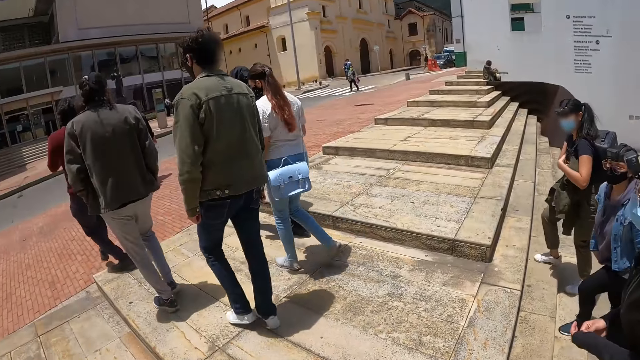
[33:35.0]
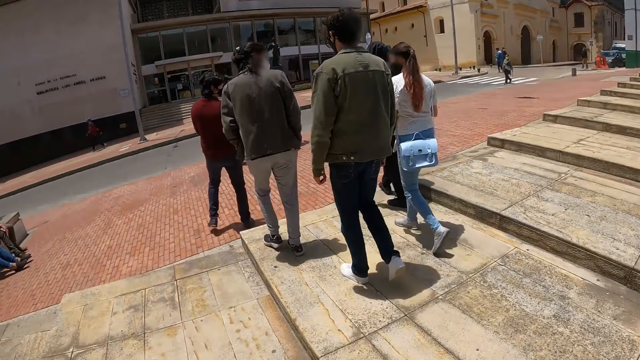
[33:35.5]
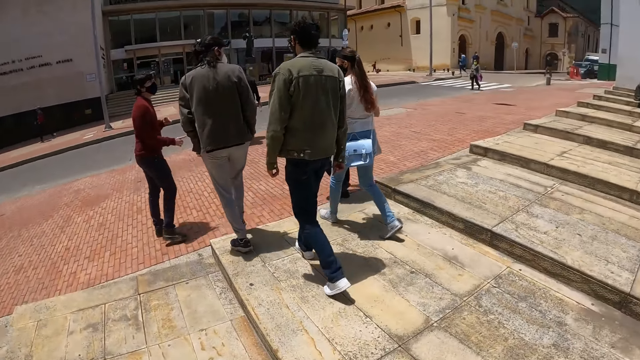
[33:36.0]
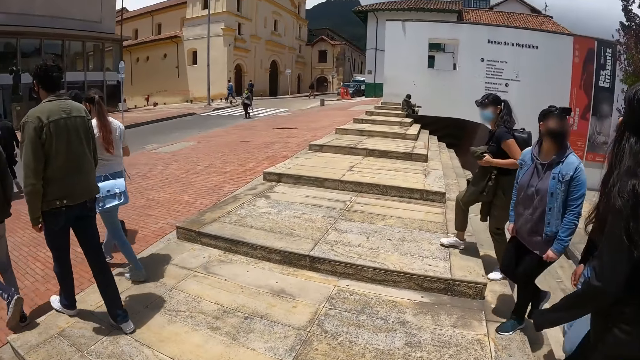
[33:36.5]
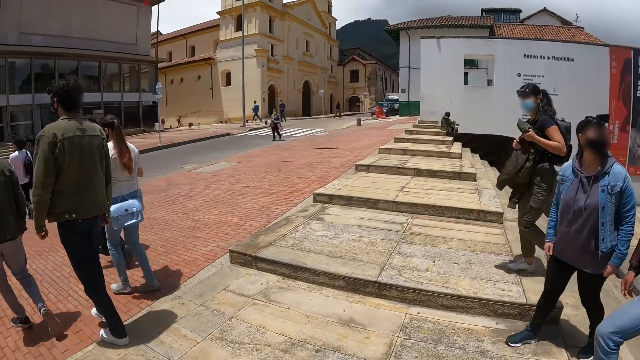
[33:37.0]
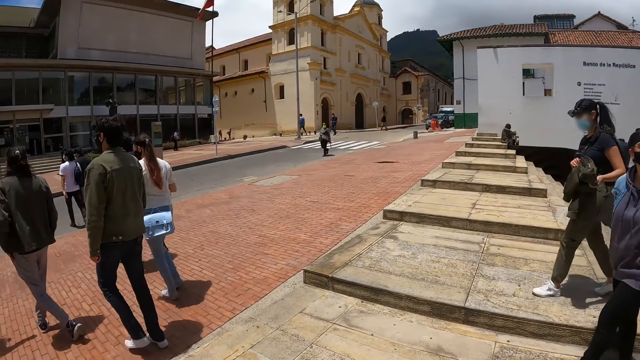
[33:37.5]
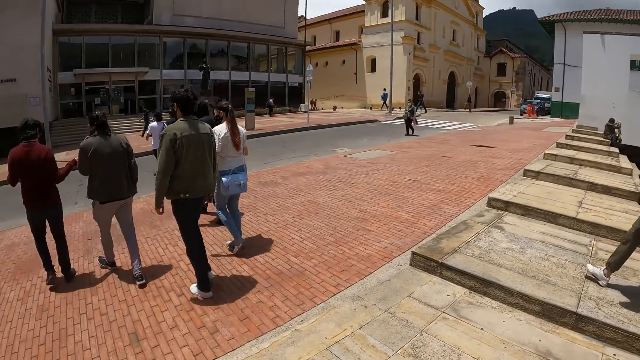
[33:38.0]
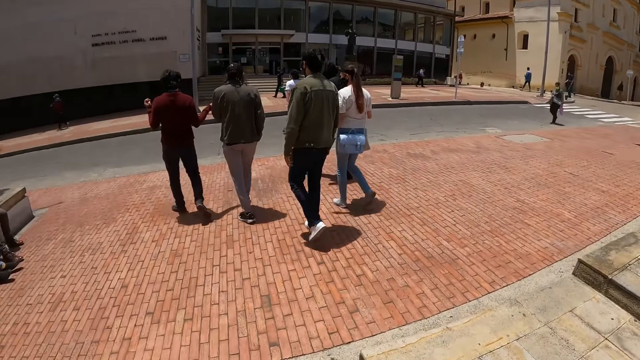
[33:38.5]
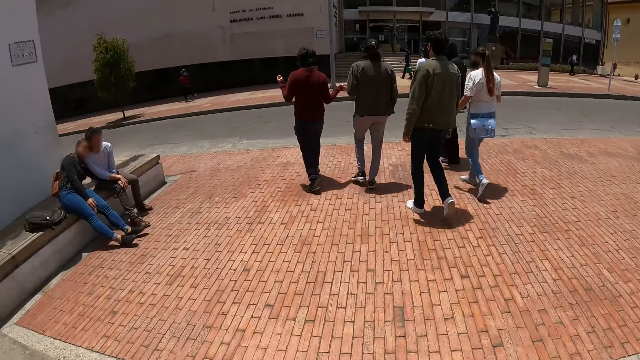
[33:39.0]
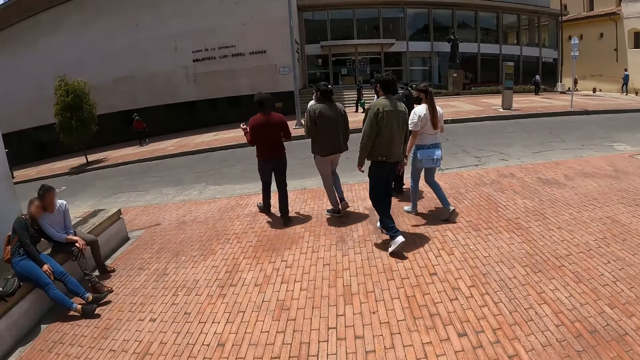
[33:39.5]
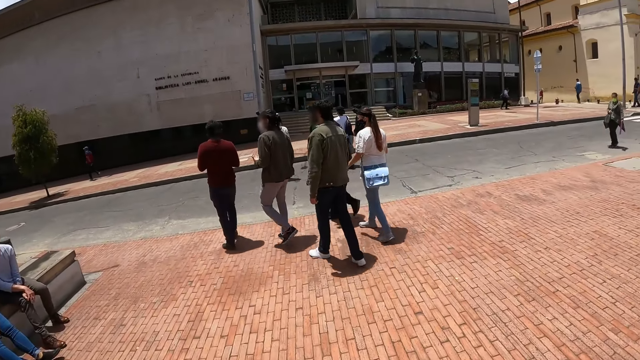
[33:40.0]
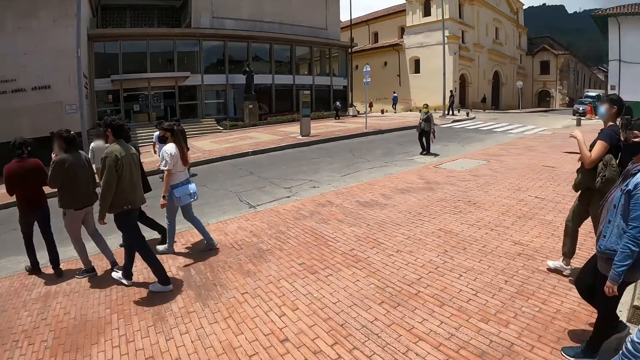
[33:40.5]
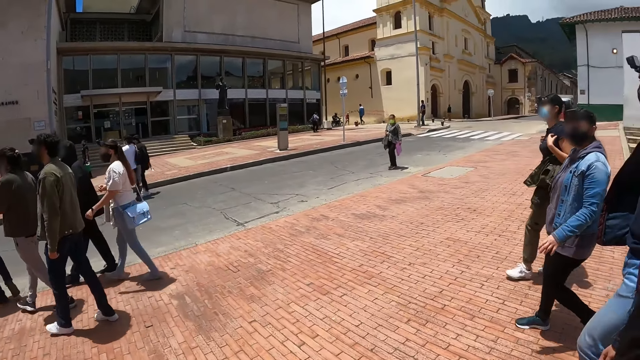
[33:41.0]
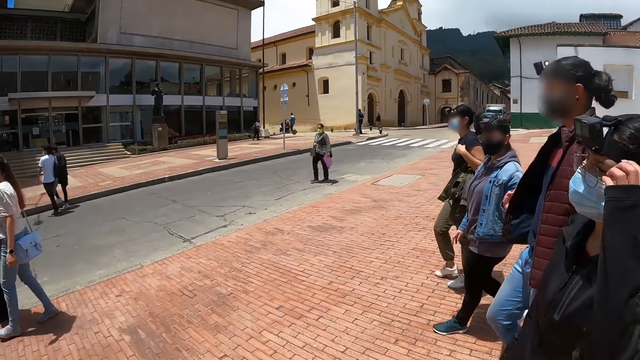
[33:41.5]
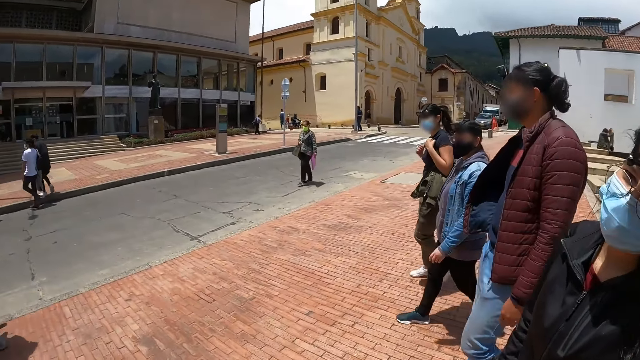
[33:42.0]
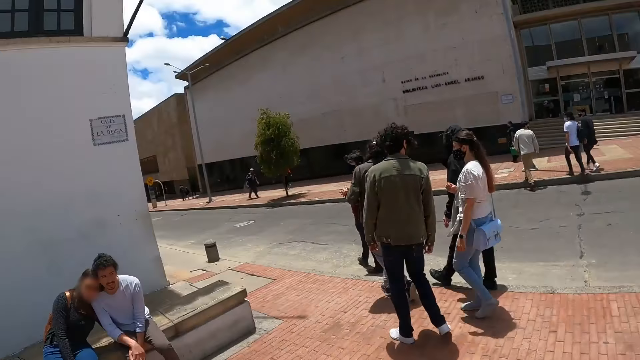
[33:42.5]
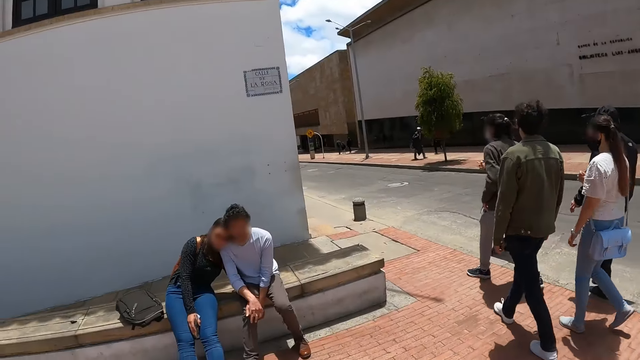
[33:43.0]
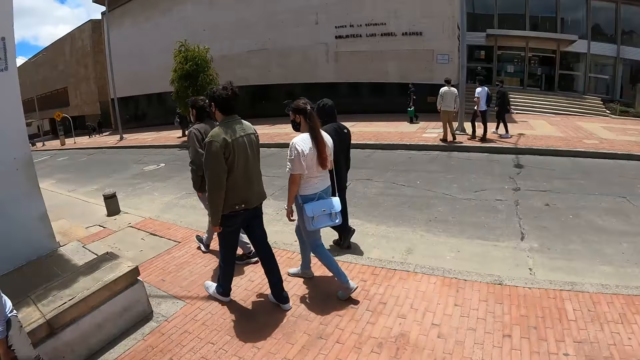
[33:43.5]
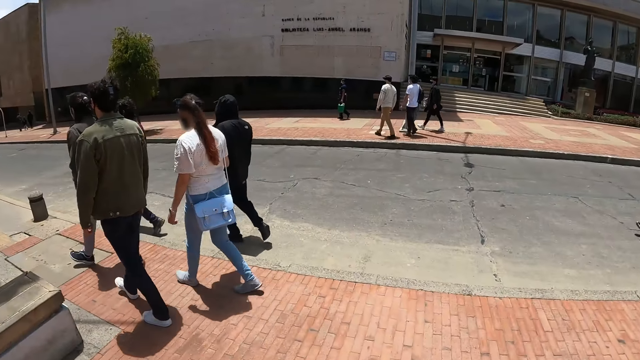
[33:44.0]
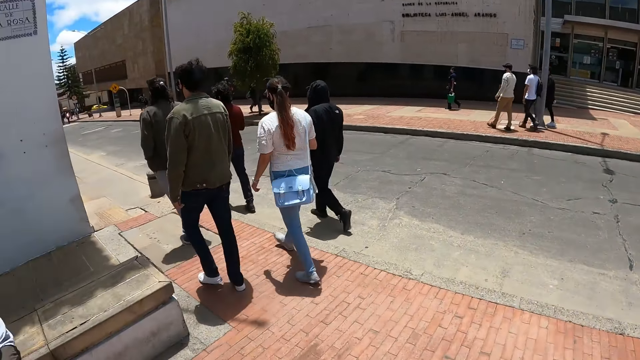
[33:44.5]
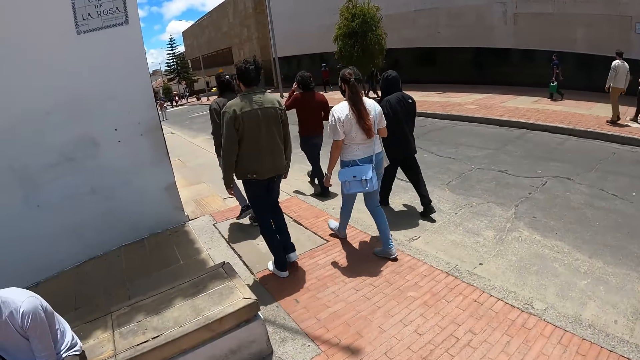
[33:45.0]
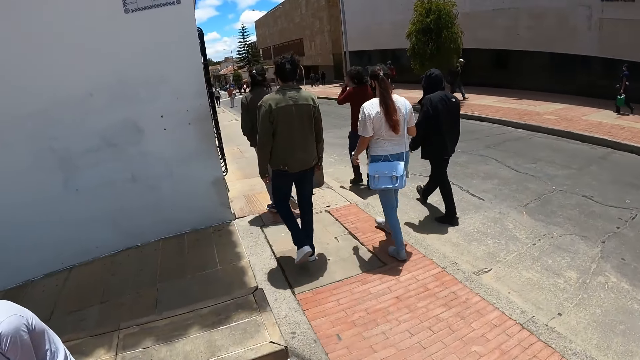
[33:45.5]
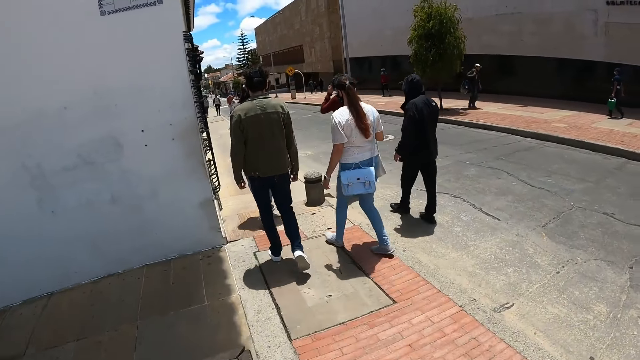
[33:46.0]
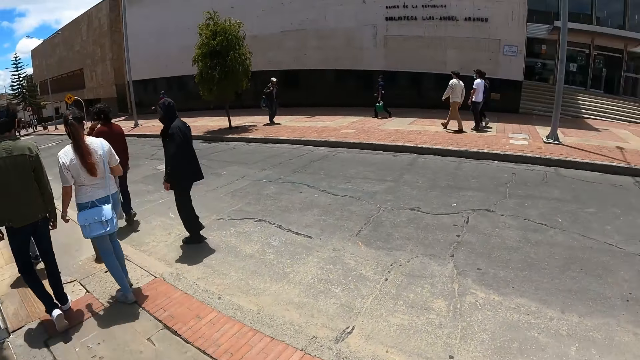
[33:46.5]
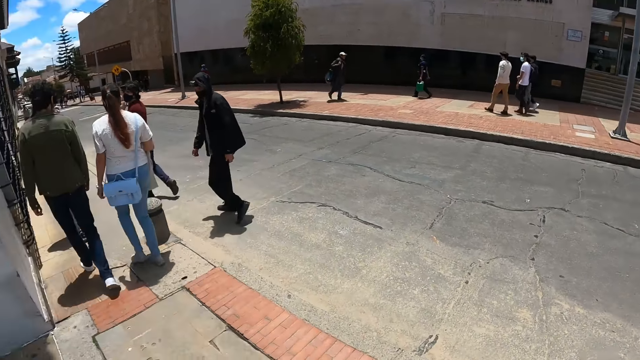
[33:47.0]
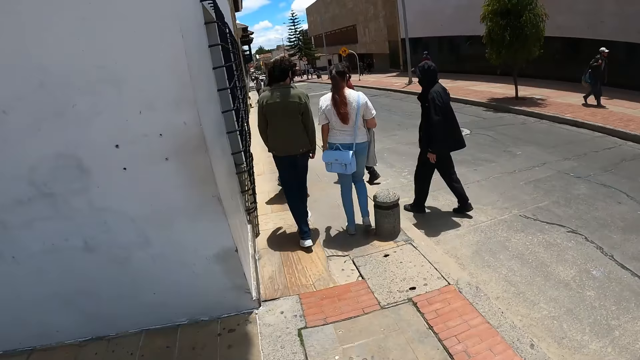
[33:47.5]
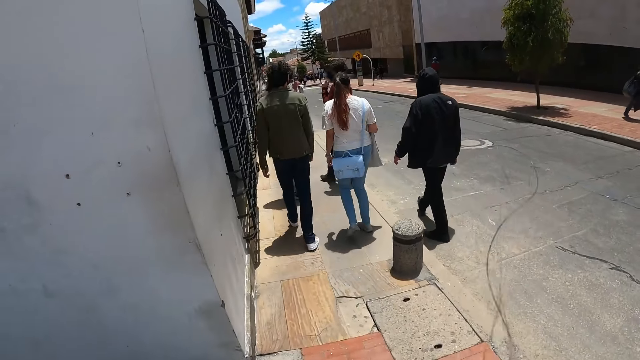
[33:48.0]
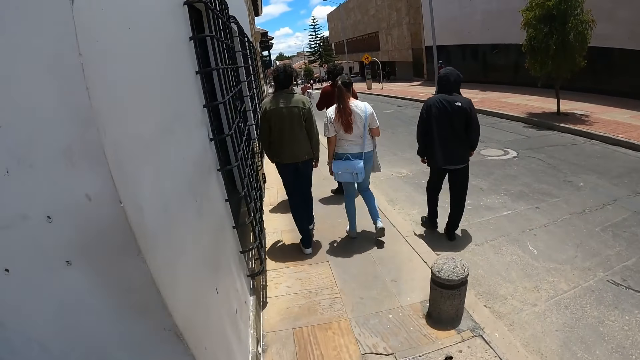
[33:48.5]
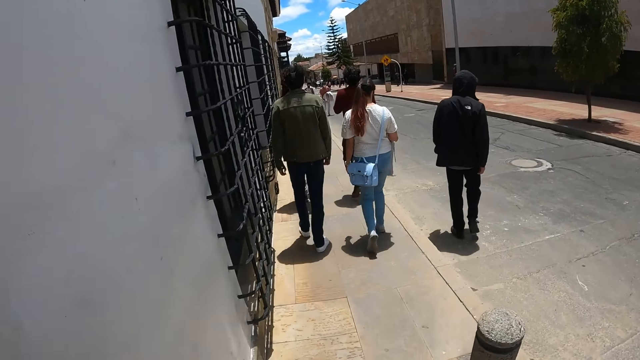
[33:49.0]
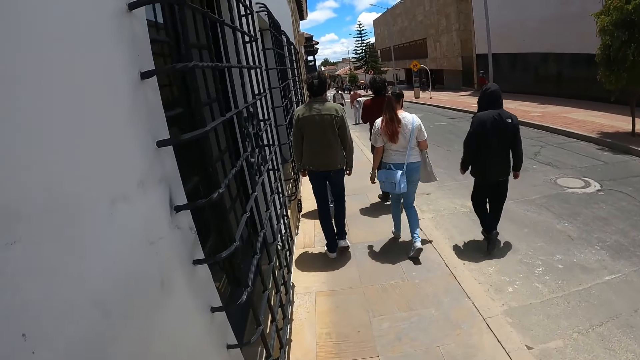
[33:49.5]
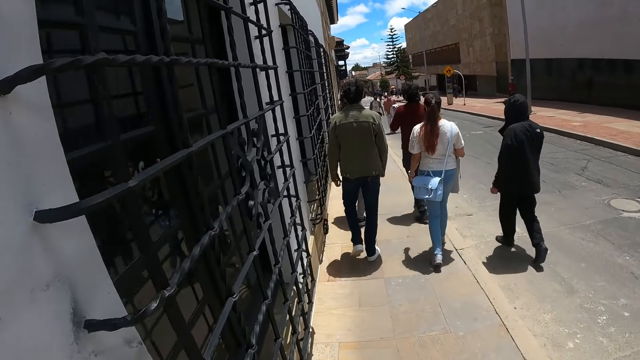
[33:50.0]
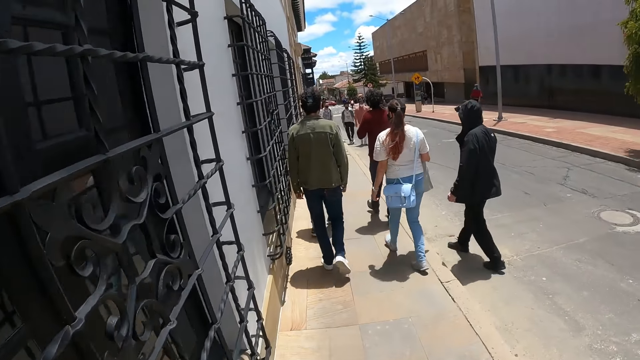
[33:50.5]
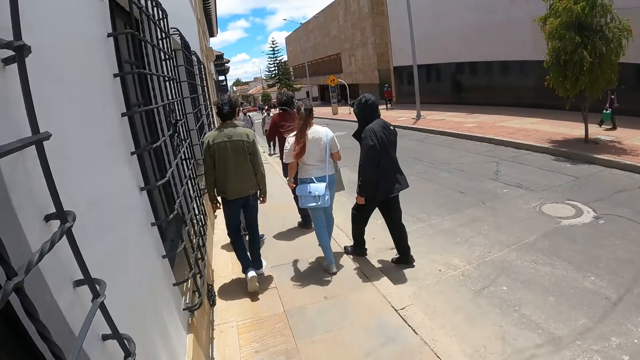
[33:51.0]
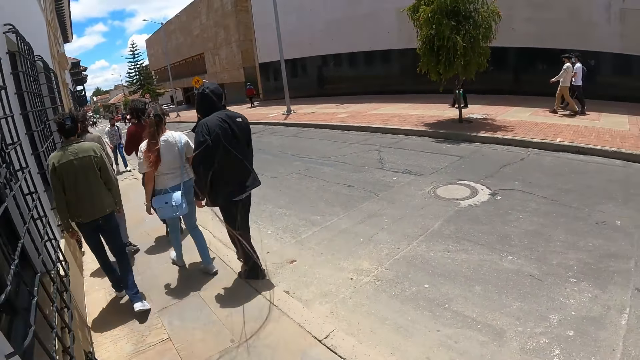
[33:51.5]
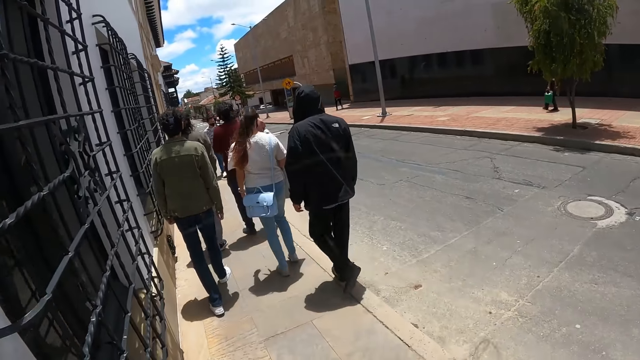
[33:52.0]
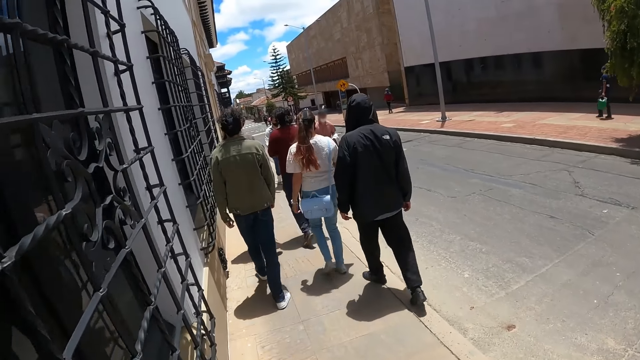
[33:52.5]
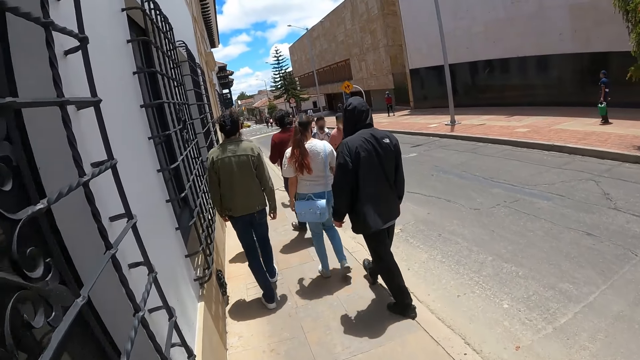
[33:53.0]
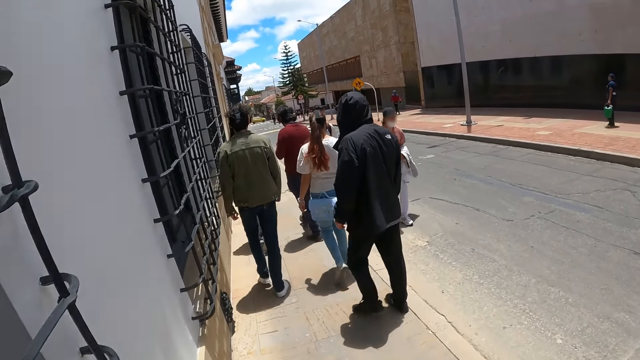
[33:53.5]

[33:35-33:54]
The camera wearer walks around in the compound. They turn left. They walk on a pavement.

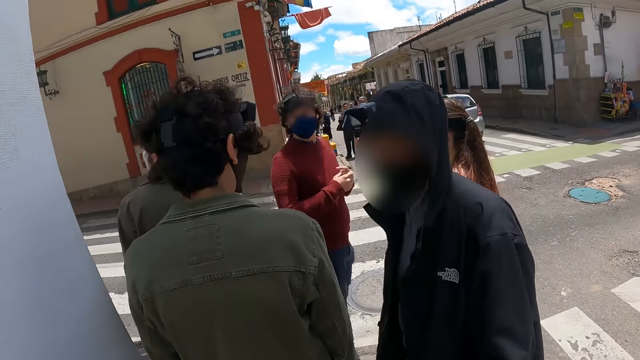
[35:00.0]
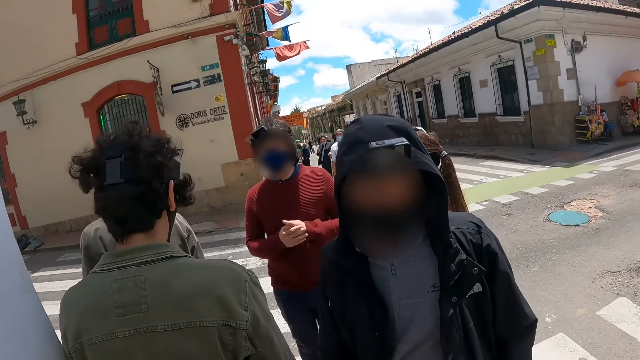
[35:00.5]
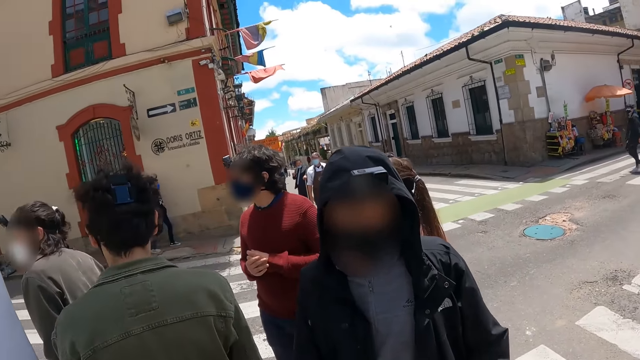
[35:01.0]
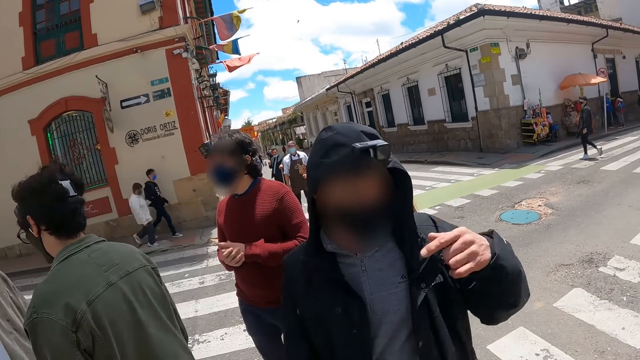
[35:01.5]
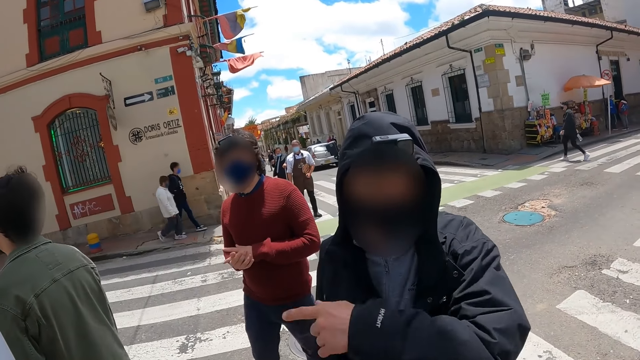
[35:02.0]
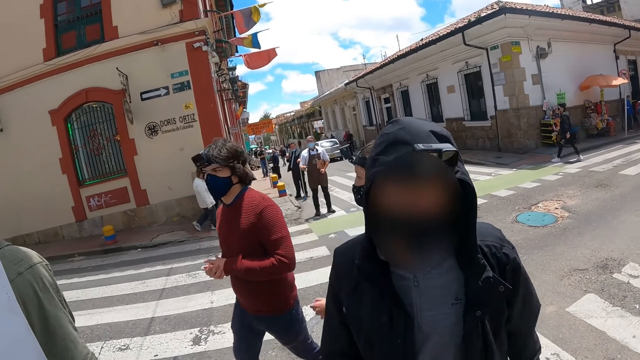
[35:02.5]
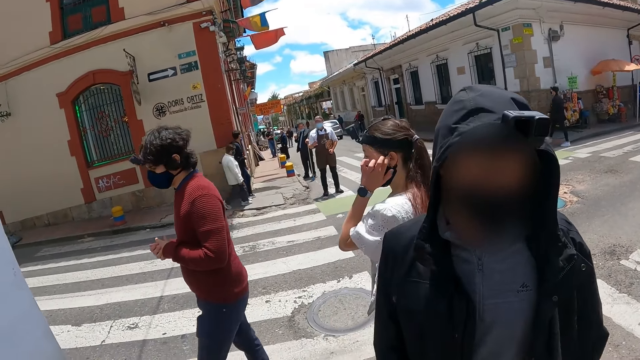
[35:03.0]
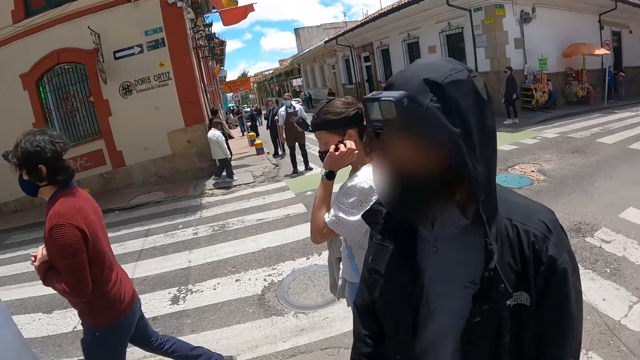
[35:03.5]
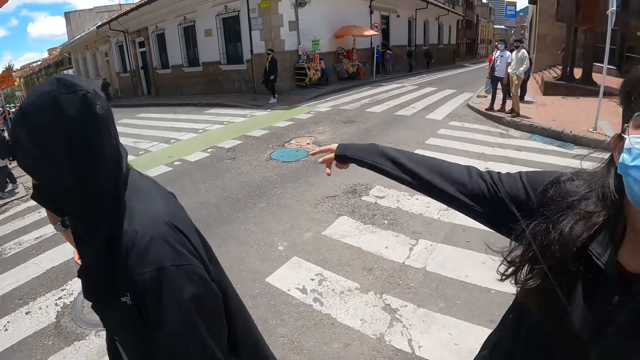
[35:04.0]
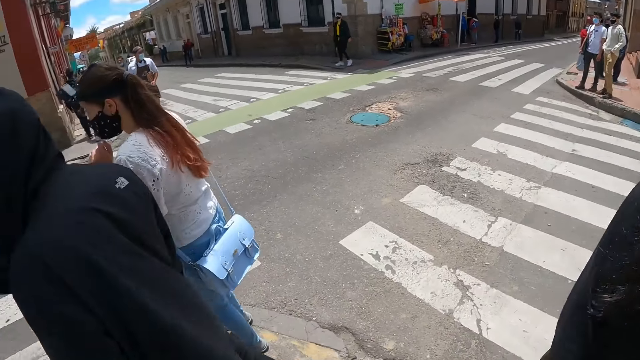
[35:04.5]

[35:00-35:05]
A man uses gestures. A woman gestures to the camera wearer. The man walks away.
